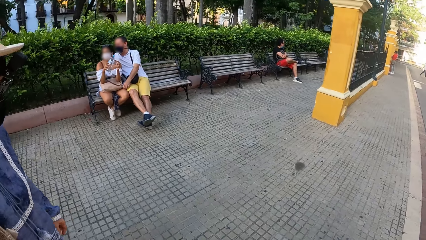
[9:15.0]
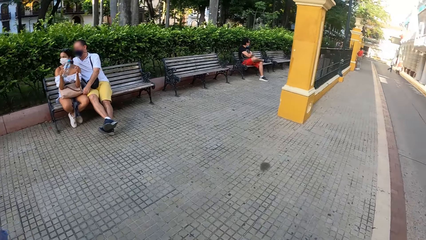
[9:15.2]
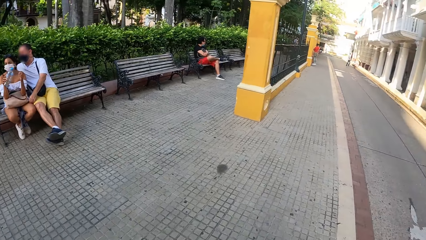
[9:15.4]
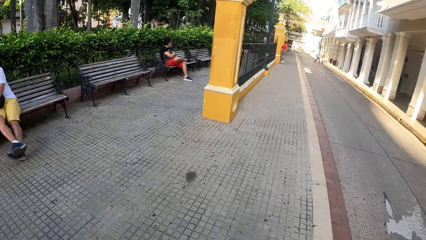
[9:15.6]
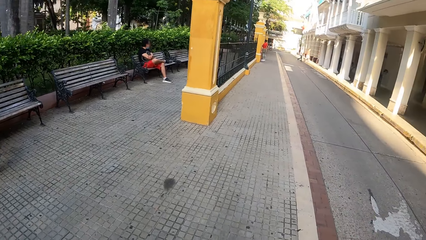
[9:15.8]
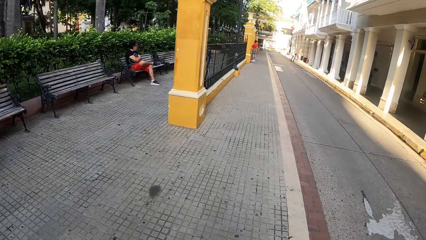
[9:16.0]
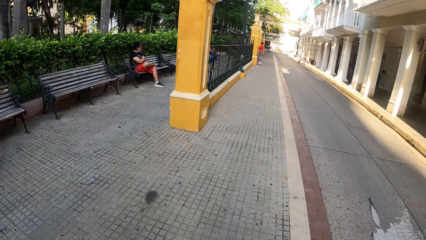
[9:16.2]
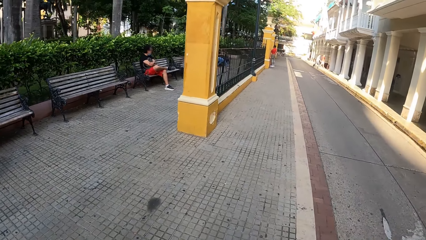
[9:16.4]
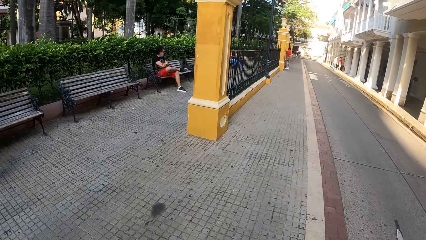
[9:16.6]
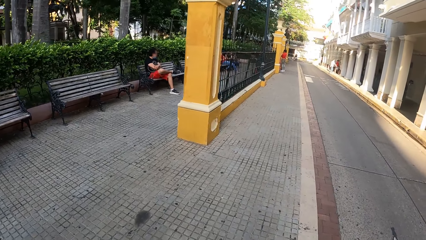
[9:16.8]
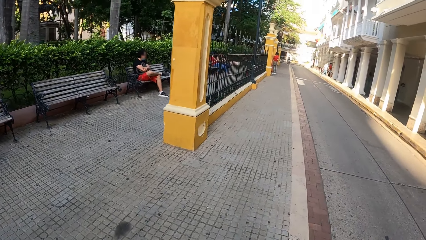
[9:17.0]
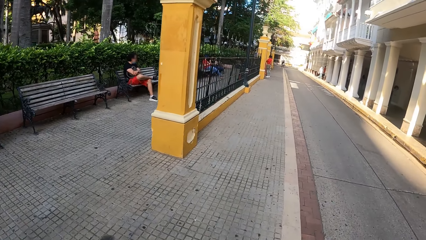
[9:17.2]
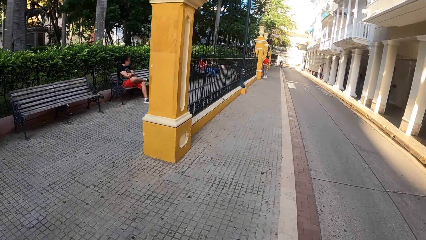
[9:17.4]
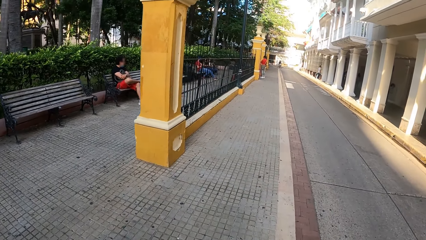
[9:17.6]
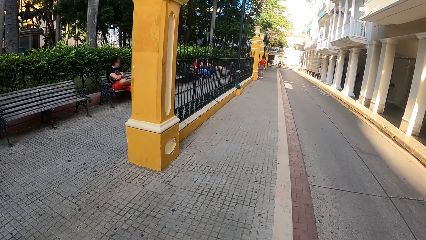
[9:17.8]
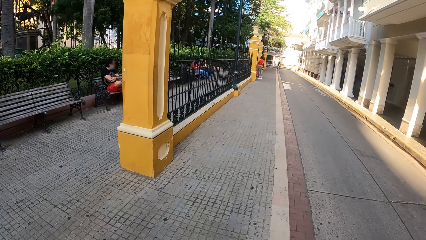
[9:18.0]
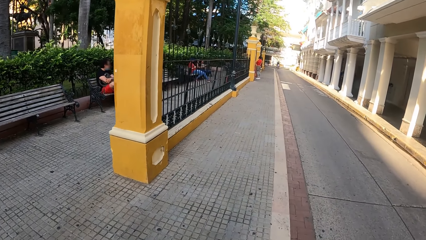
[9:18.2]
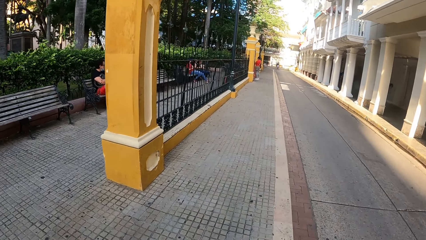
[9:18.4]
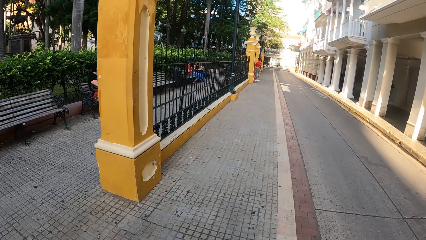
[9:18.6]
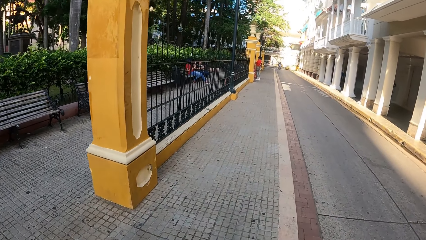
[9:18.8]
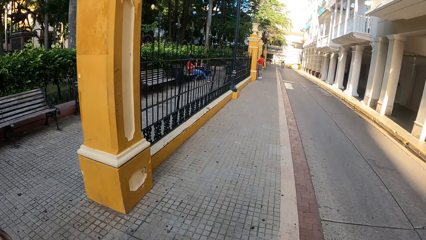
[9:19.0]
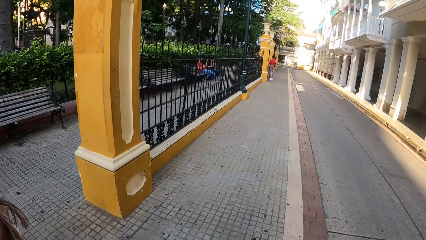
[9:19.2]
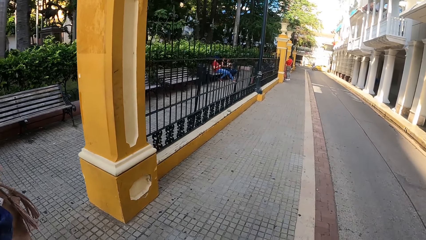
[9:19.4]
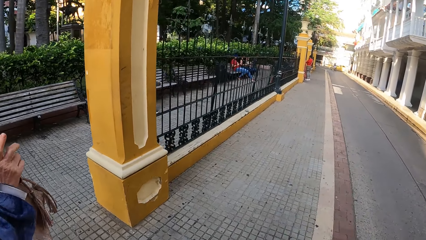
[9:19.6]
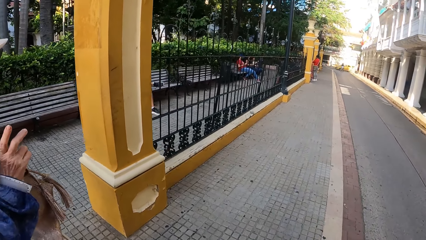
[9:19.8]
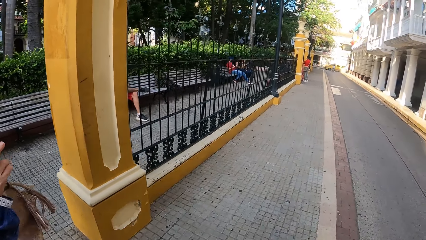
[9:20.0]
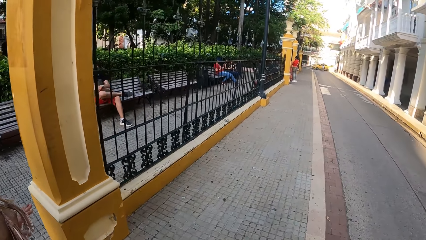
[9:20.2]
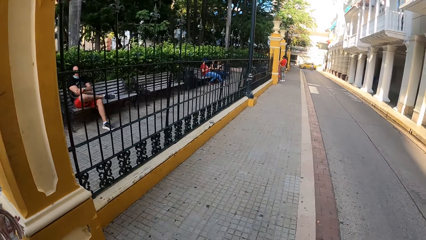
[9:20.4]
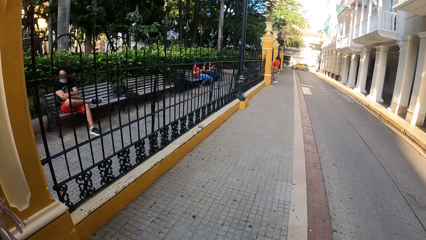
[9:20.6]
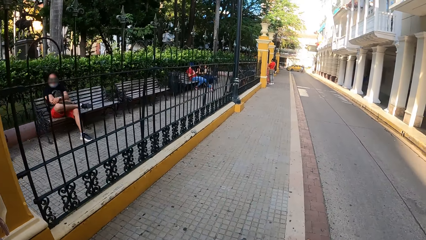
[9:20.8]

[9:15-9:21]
The camera wearer looks around. They walk down a street.

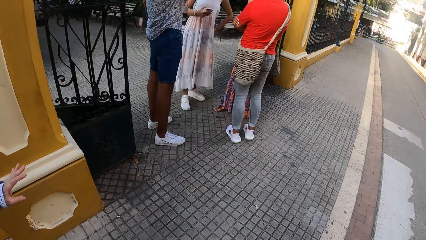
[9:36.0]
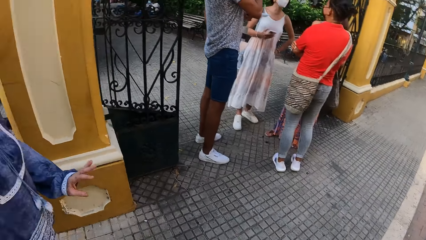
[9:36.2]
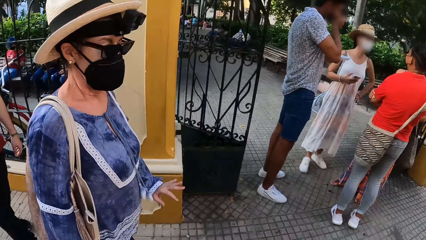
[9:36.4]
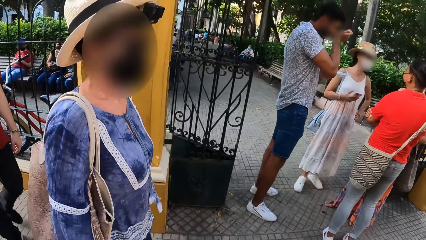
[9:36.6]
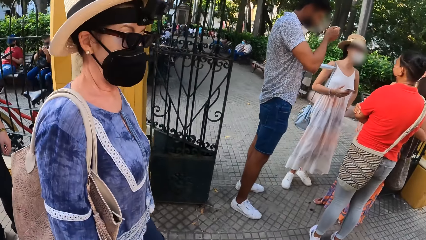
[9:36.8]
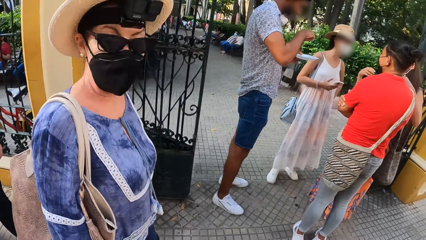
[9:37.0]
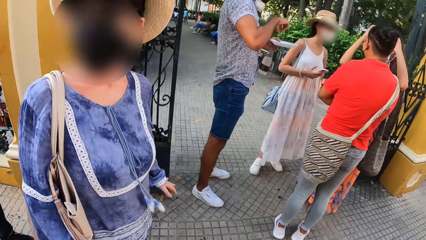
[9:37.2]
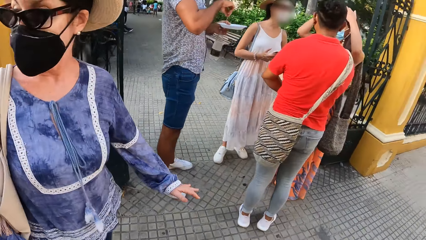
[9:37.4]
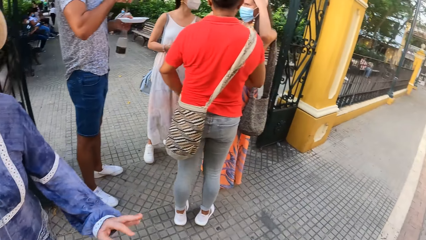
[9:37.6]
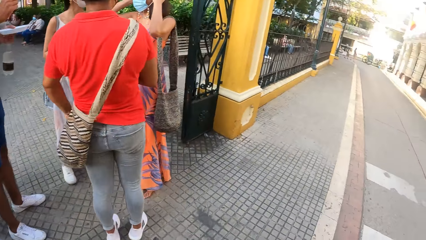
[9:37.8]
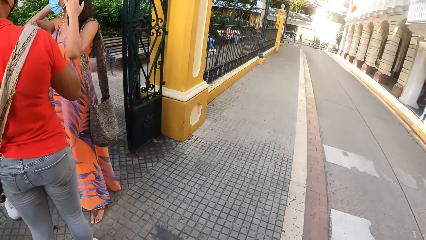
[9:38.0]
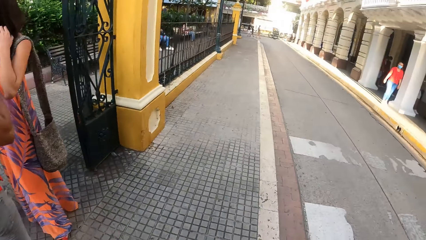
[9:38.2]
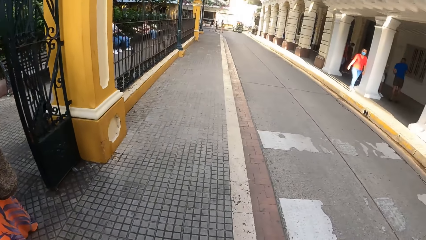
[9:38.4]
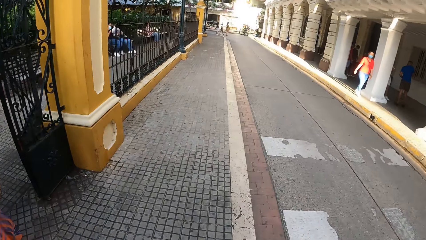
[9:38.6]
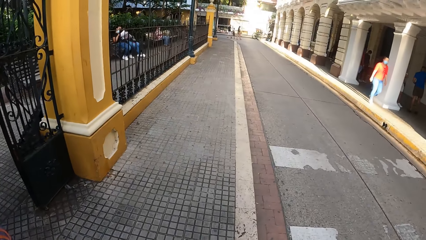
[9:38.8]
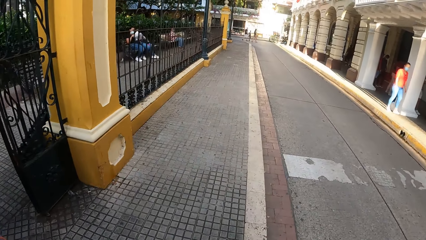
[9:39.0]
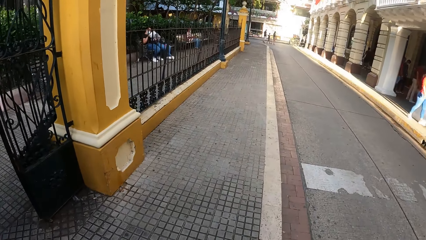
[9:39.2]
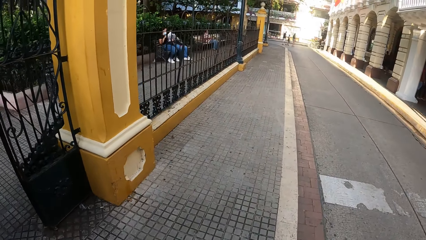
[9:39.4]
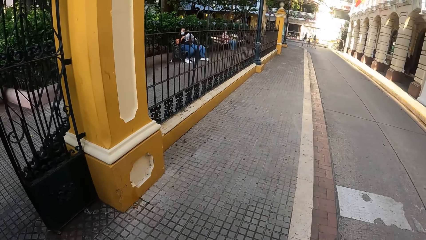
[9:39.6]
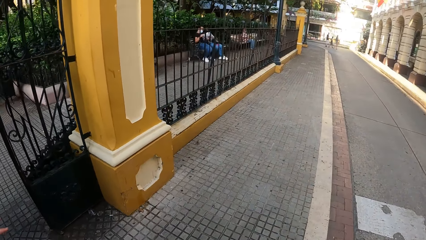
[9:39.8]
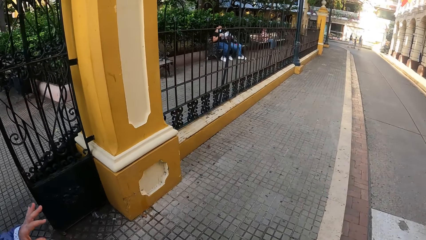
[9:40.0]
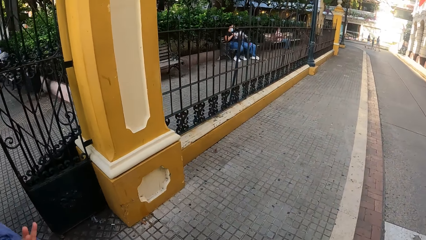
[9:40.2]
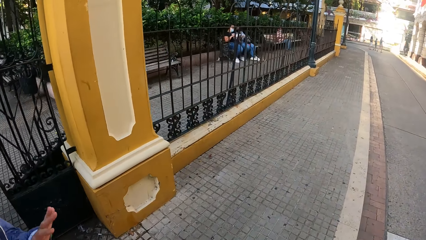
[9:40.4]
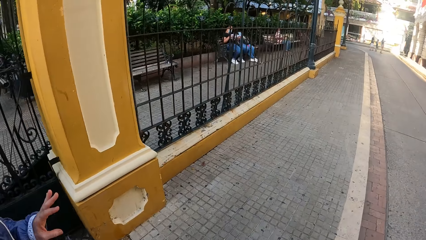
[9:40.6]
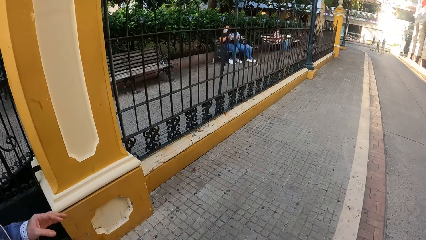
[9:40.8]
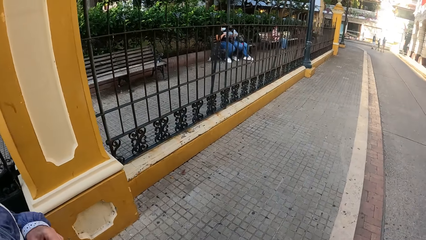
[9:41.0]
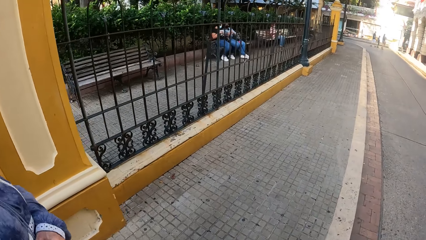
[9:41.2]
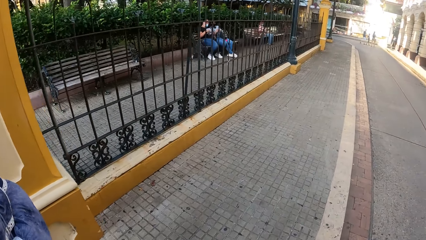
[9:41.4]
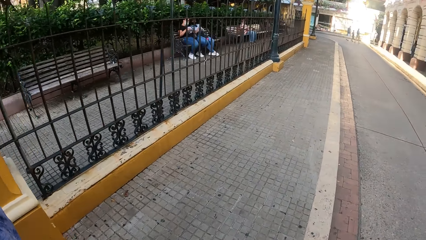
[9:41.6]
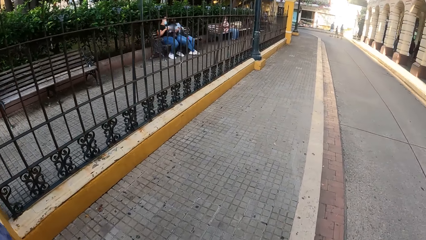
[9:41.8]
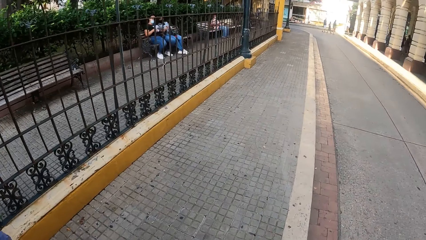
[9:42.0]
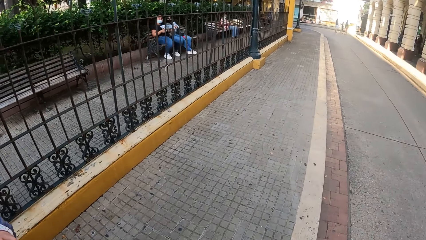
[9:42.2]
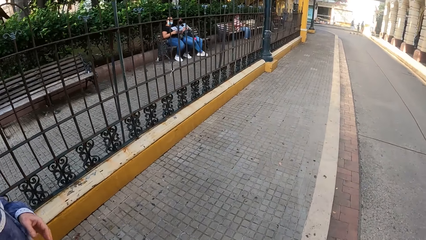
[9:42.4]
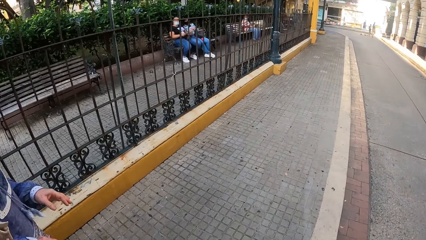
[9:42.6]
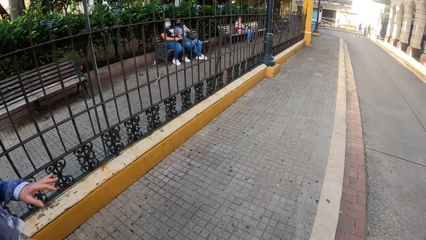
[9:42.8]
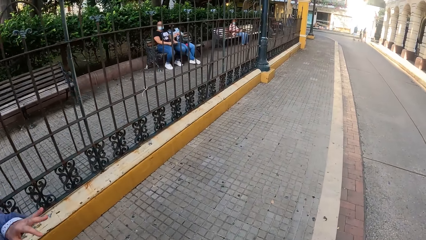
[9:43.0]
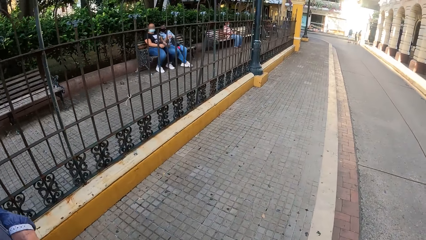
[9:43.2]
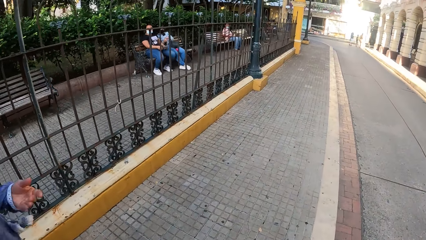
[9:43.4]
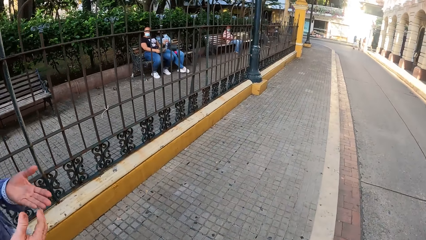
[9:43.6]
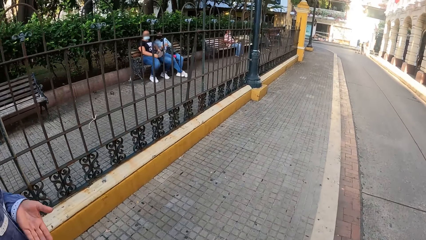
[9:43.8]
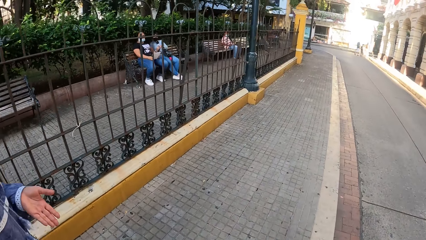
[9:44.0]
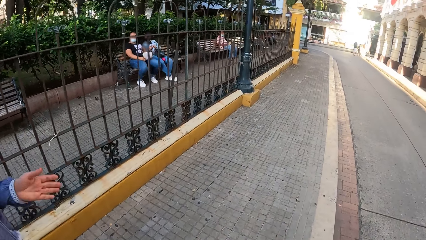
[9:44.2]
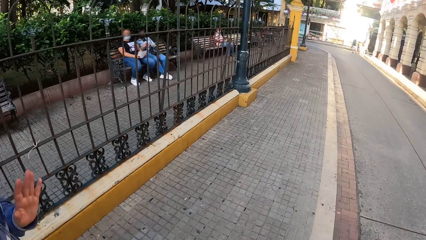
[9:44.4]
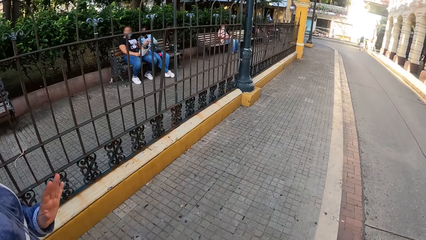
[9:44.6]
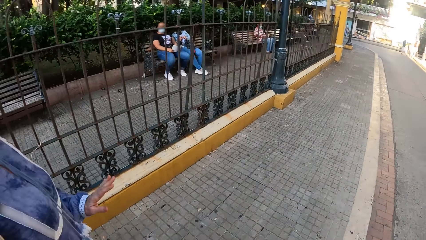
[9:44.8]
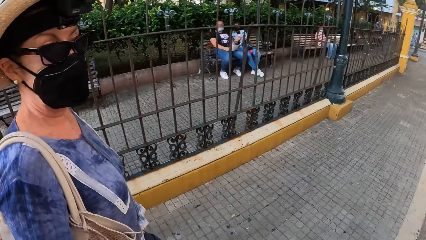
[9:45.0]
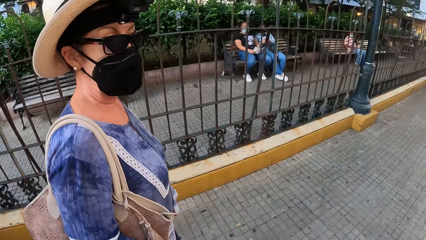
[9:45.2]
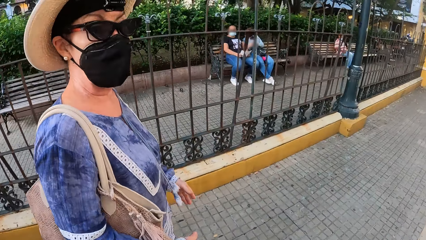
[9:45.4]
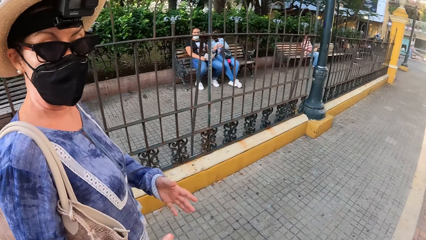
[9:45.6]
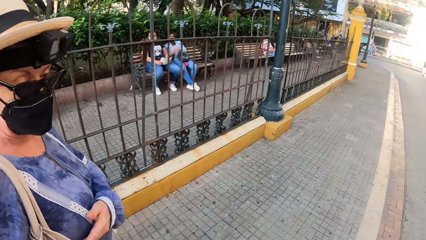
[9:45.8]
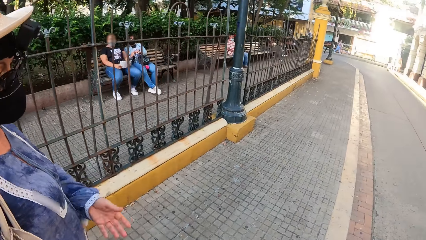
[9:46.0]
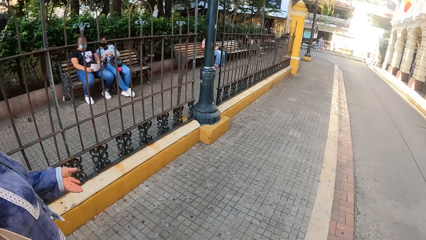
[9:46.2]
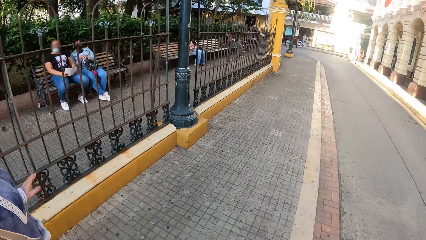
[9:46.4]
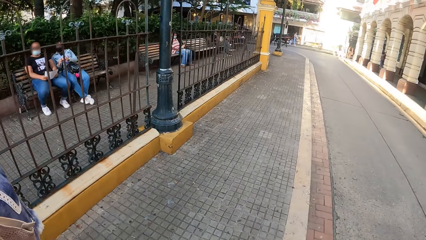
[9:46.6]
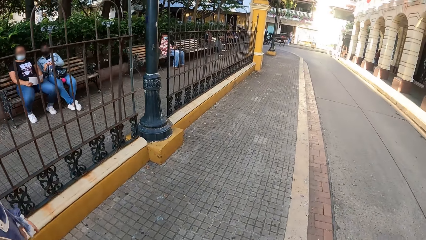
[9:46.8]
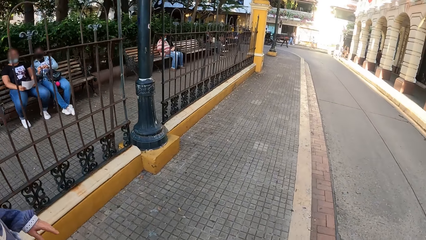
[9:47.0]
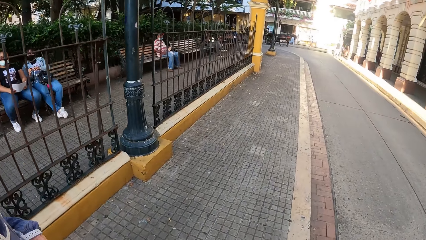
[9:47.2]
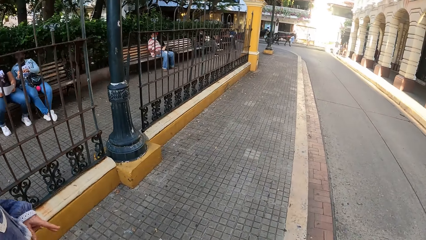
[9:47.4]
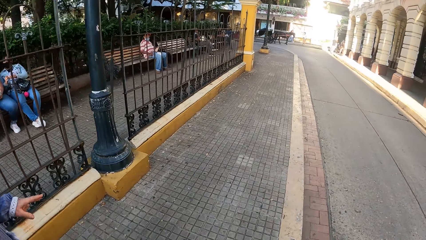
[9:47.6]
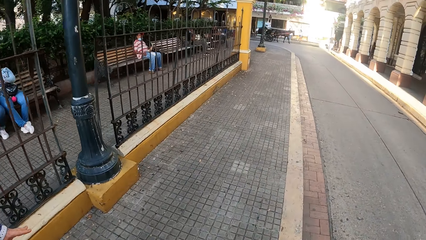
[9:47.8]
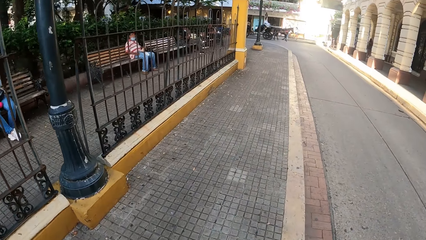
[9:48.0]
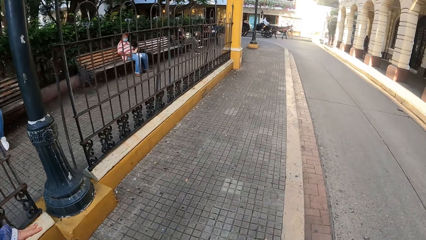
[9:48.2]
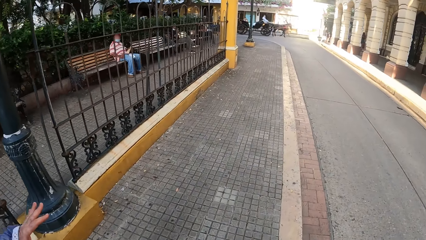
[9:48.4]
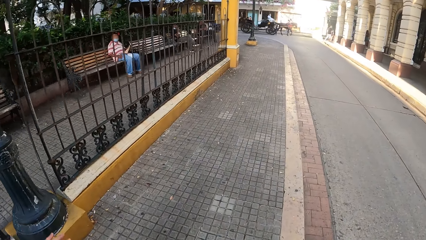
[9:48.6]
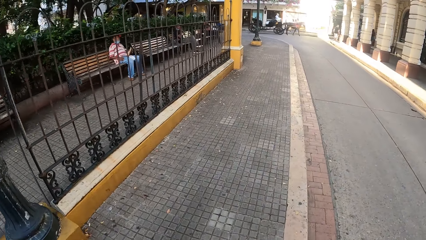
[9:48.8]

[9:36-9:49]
The camera wearer interacts with a woman. They walk down a street. The woman gestures towards the camera wearer. The camera wearer interacts with the woman. They walk down the street.
